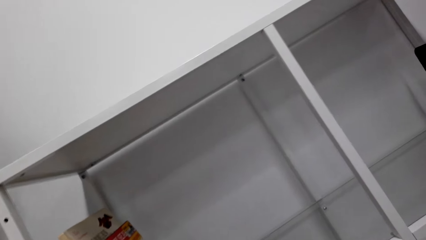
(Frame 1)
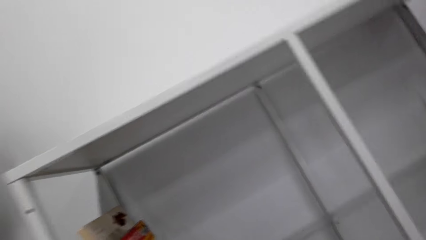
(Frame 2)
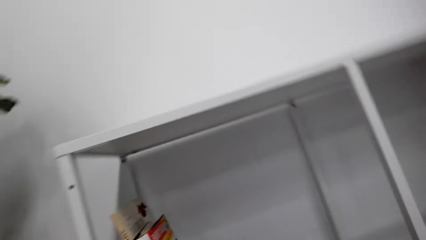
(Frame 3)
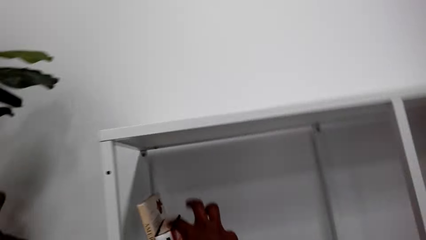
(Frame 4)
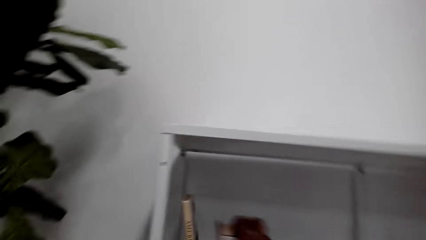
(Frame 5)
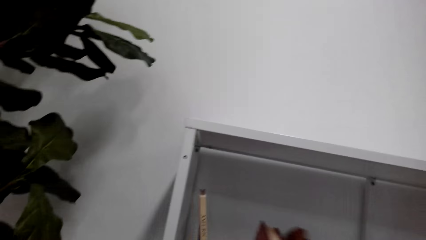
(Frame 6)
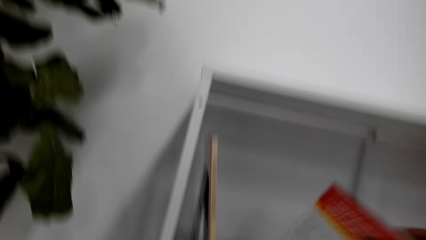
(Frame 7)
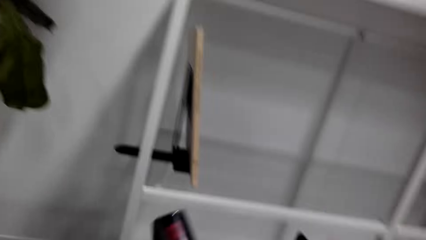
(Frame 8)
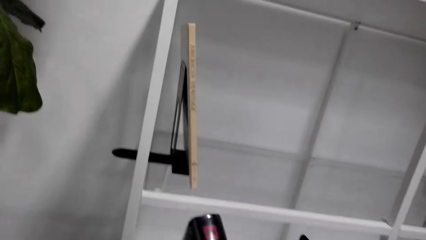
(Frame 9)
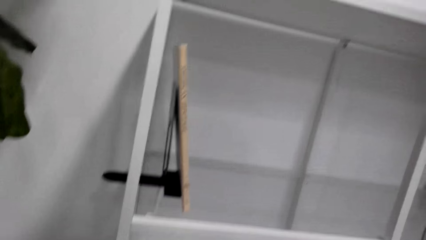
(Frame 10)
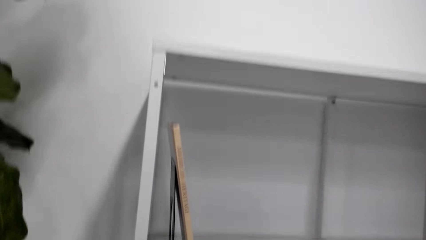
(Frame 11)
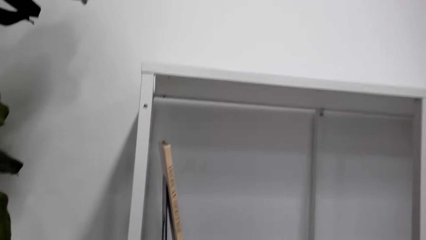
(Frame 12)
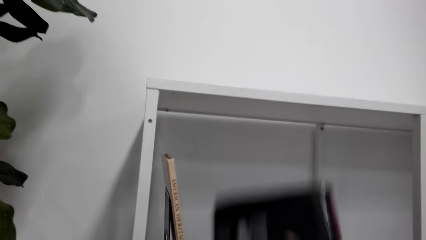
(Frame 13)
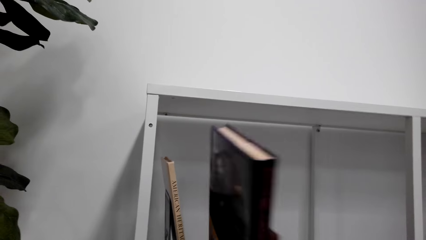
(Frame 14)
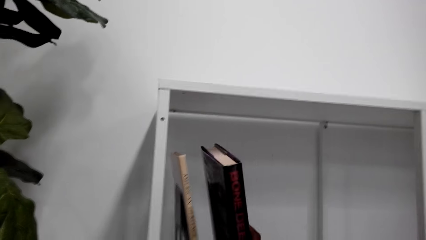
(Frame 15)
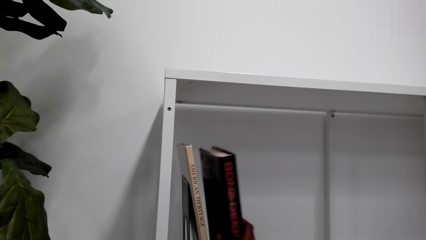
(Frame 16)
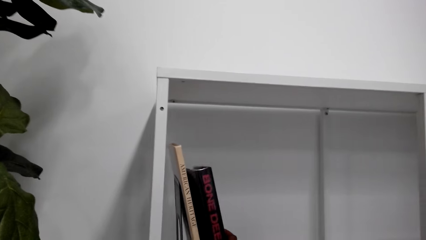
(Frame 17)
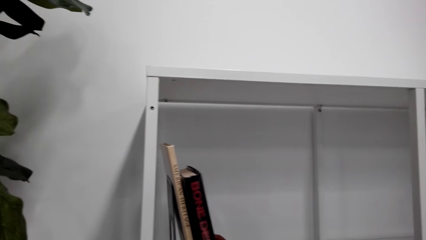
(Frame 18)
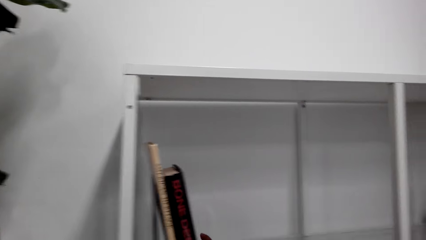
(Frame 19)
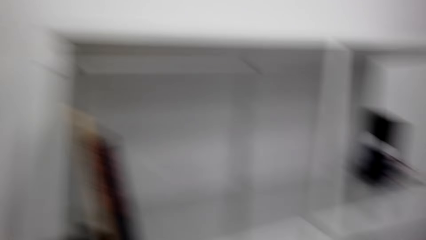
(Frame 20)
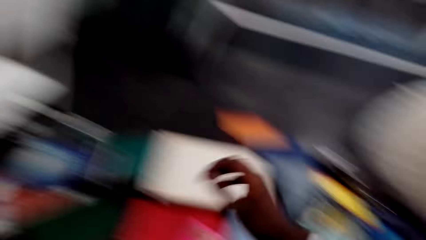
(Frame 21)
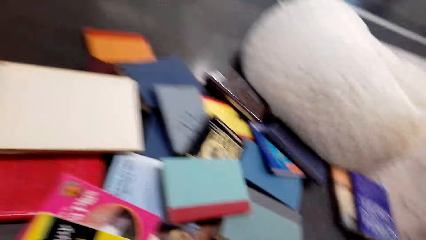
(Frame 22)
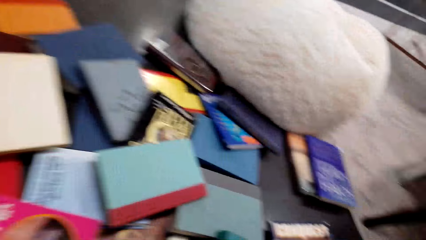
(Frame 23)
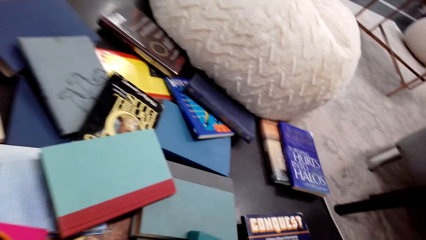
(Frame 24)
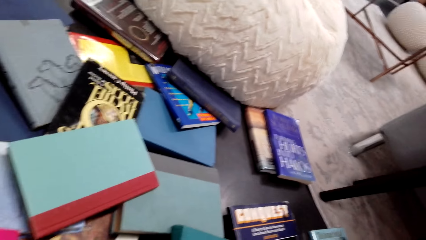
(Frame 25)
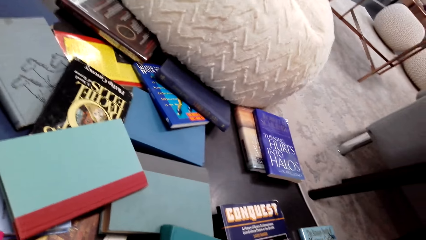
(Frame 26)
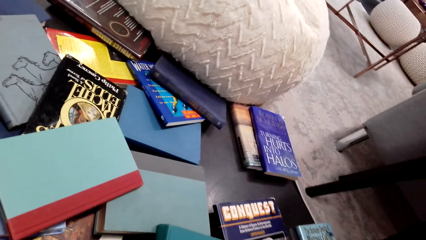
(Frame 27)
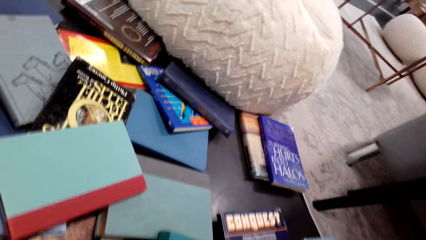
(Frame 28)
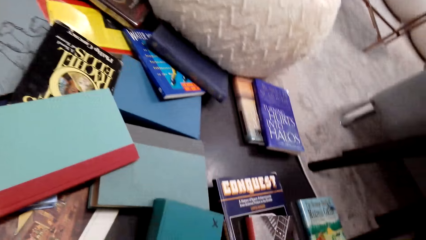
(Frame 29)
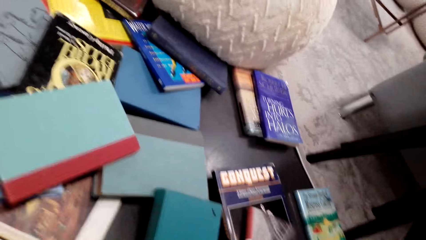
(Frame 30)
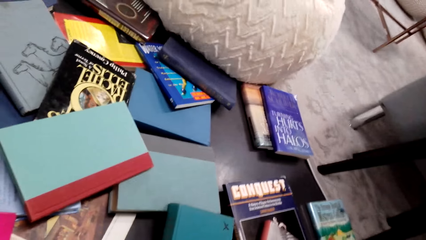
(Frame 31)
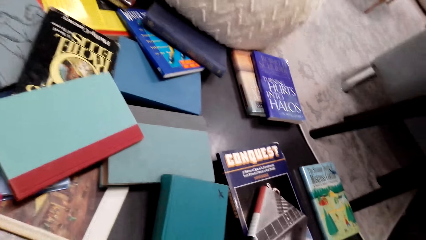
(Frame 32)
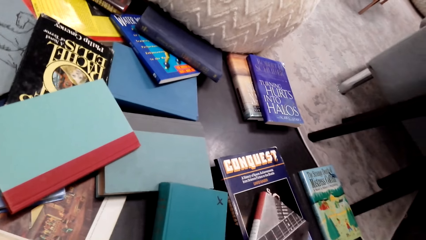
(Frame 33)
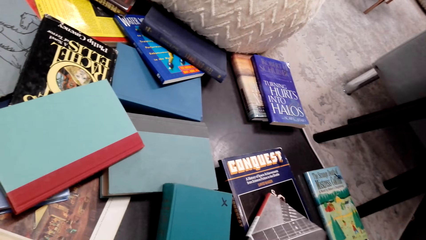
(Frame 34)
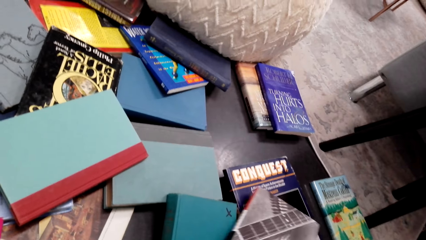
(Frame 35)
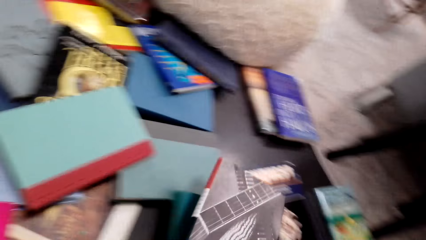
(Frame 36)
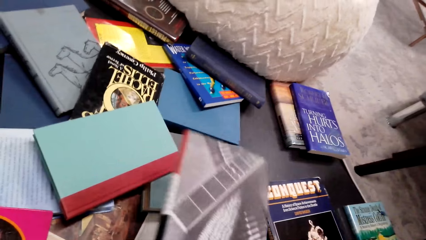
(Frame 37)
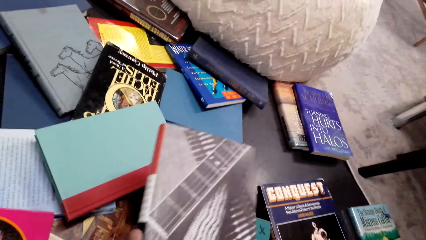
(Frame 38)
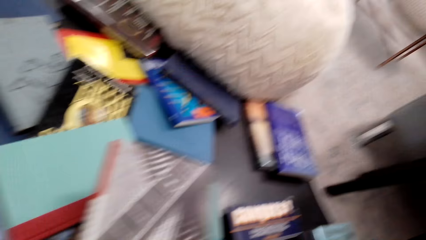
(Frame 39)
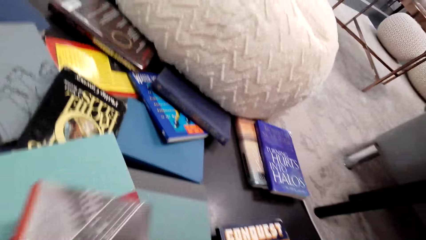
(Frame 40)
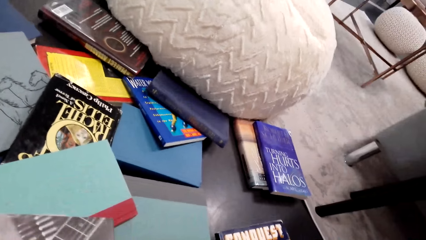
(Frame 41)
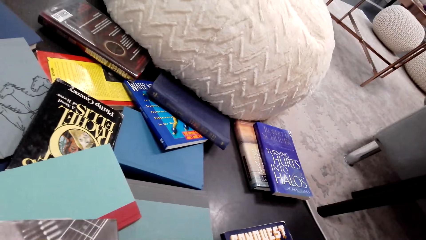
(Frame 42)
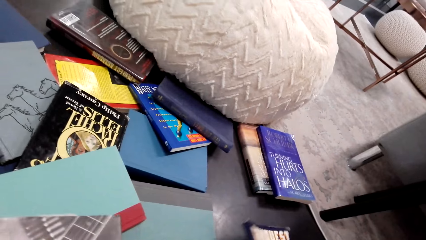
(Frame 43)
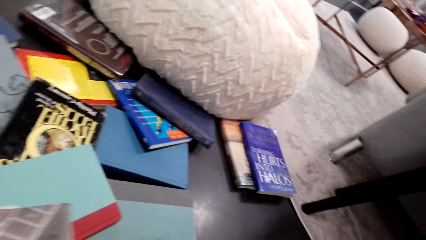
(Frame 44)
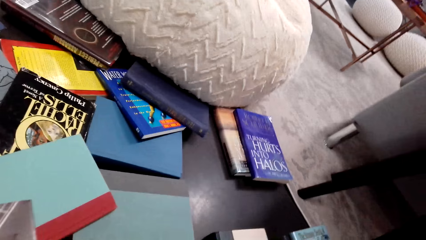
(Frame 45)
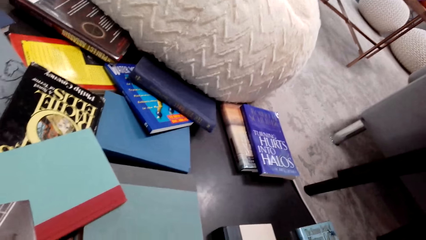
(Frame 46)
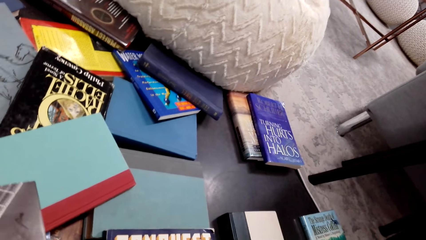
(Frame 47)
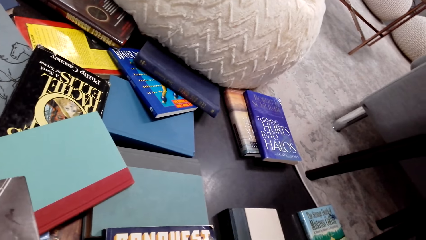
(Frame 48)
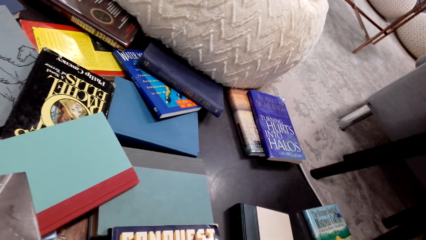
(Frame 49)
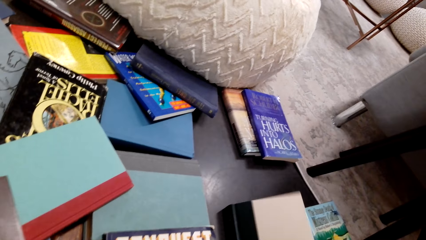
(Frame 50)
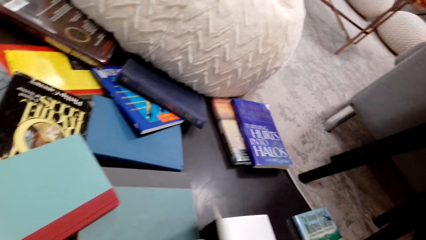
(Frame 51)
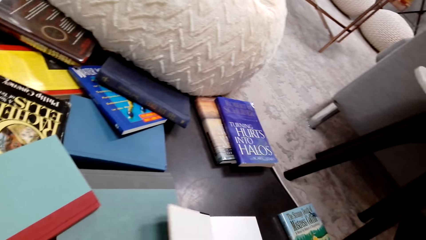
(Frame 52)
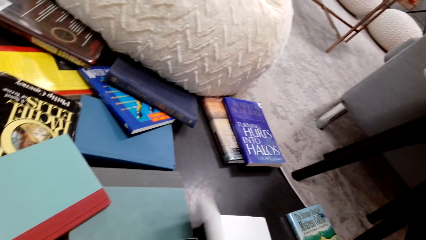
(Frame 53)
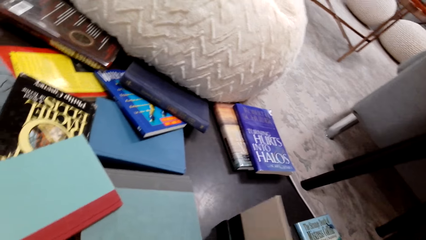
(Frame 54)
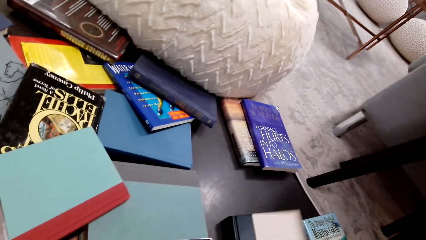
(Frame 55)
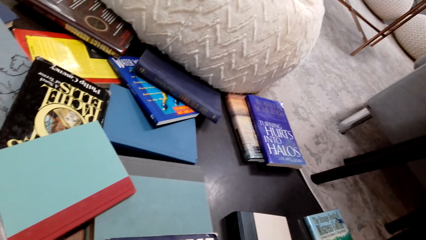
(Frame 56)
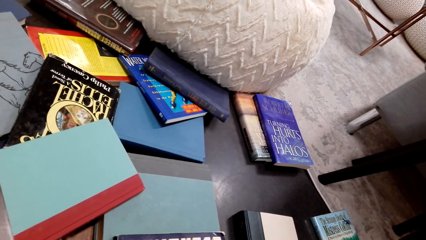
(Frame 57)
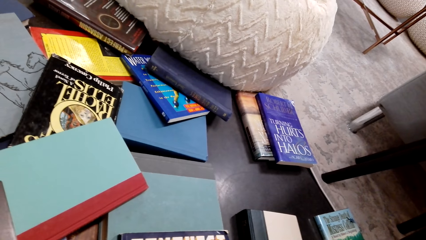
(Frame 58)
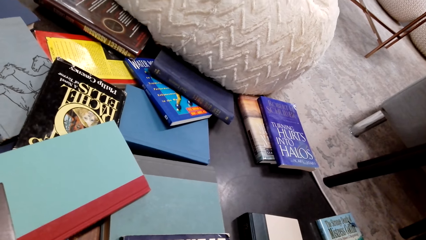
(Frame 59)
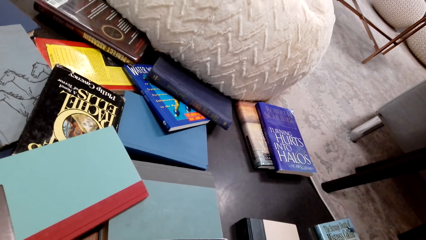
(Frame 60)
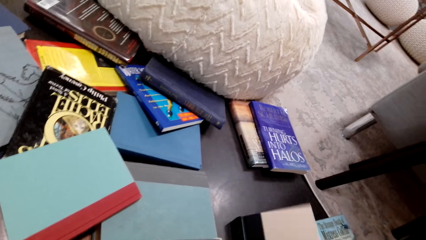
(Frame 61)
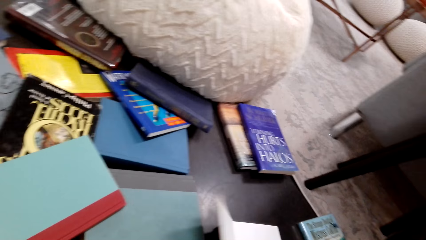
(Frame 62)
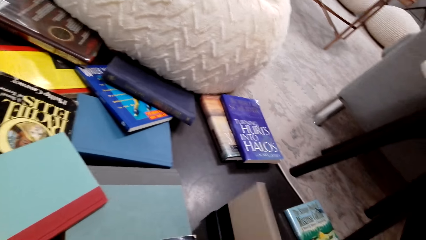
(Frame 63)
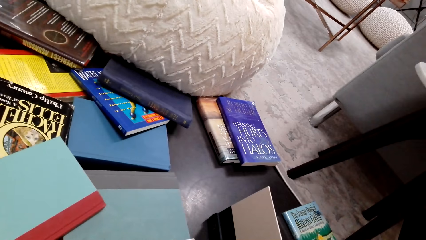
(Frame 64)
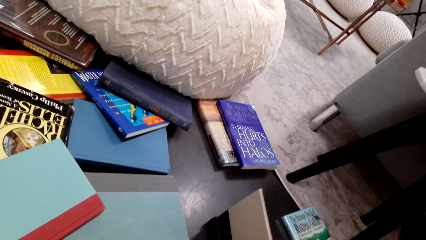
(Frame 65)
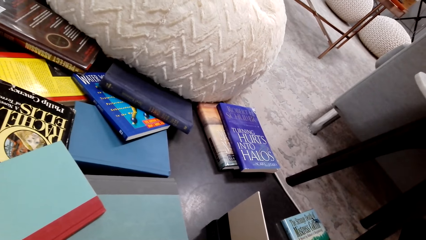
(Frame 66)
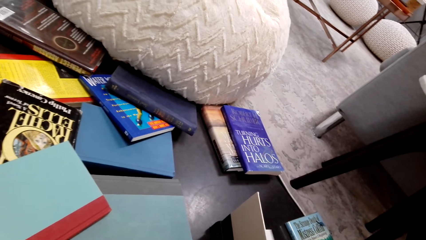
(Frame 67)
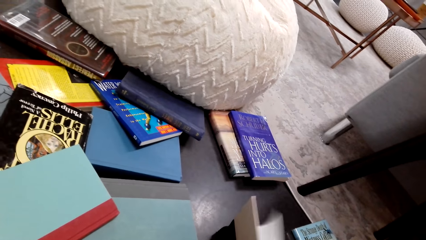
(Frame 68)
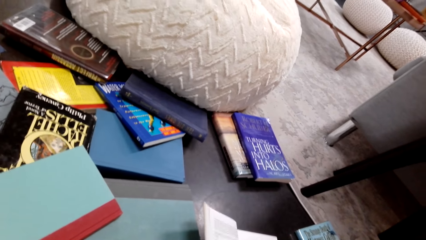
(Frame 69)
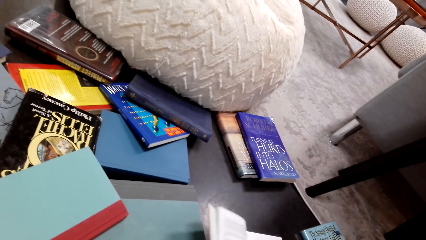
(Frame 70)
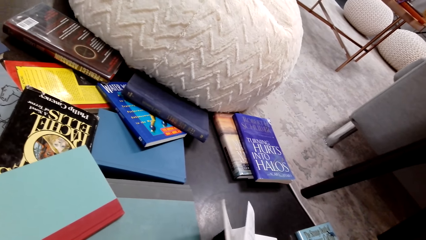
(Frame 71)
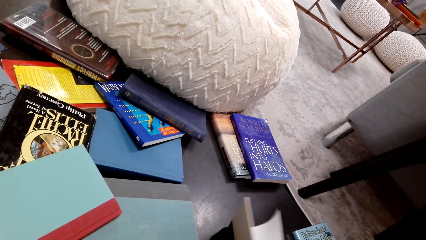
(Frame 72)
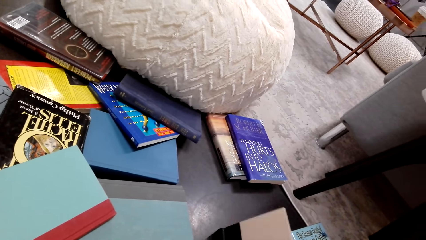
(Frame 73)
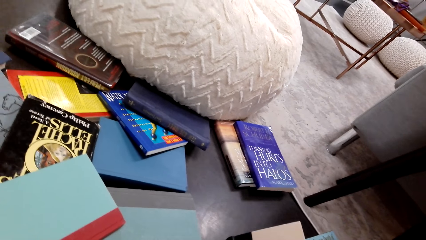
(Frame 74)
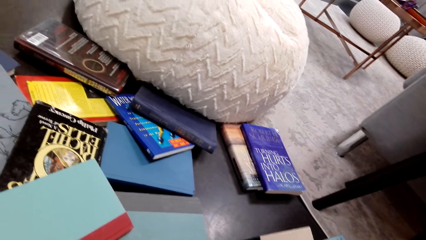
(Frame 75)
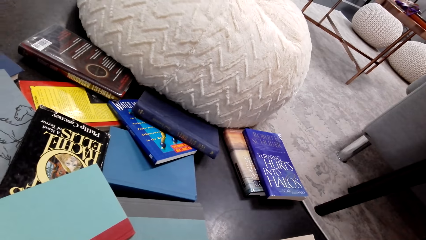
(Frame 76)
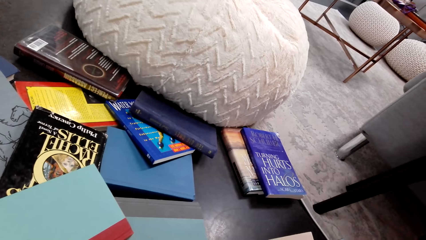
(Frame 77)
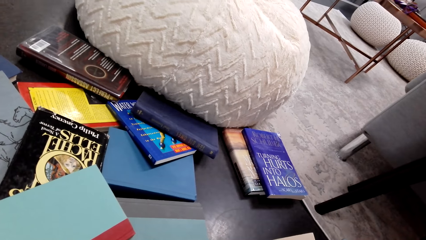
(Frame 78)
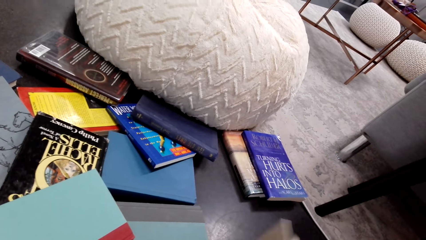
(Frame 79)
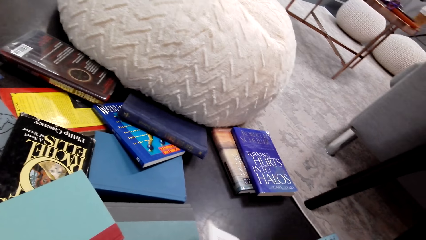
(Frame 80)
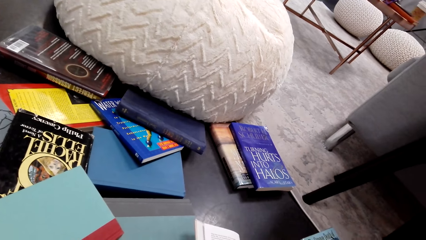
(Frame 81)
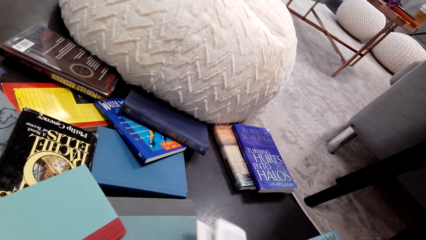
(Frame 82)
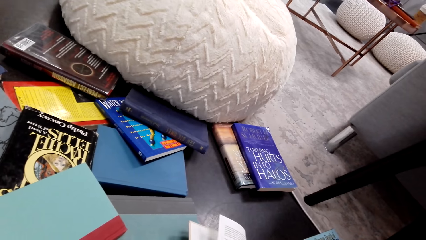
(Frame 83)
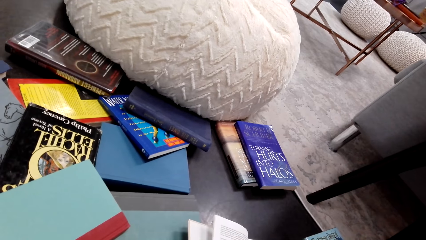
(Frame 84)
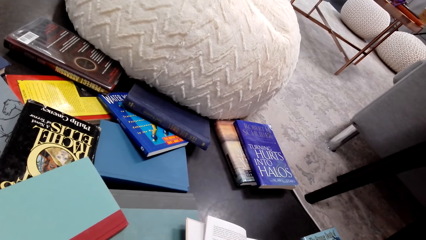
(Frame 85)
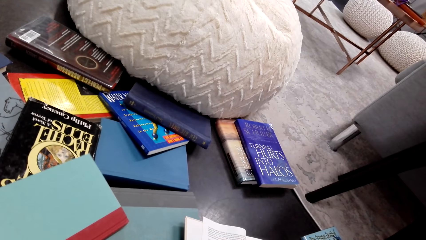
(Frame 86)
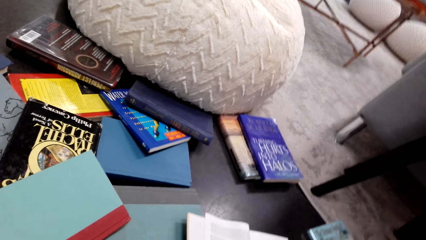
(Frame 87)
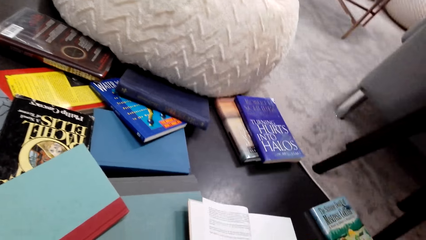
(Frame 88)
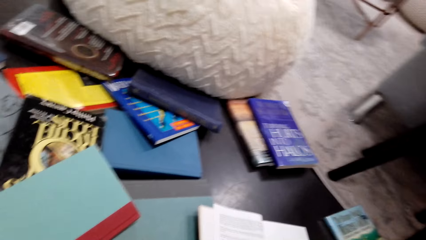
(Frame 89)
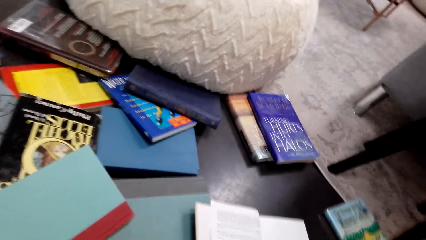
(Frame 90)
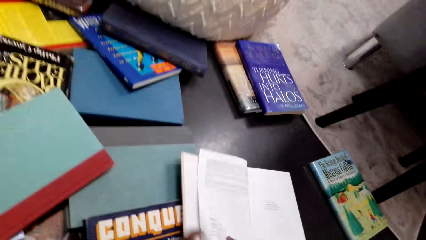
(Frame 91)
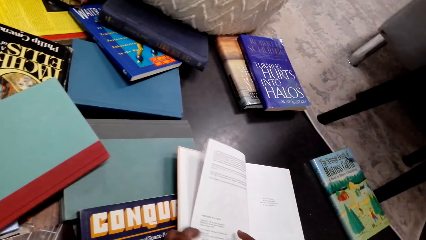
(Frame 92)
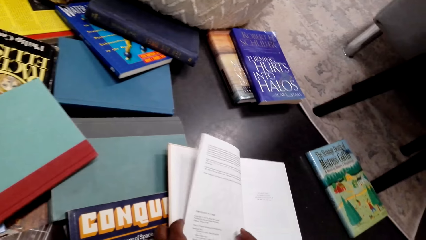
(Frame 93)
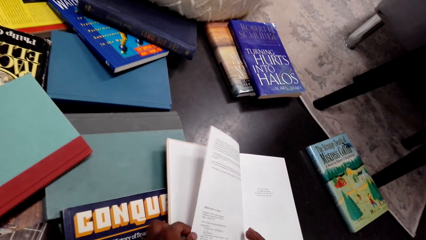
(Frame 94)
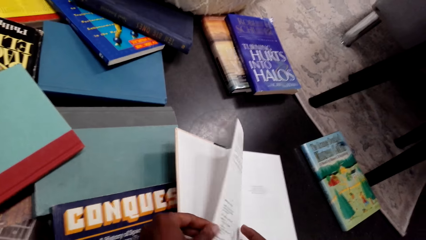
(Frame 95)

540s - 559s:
The camera wearer removes a book from the shelf. He places the book on the shelf. He picks a book from the floor. He stares at the book. He picks another book from the shelf. He places the book on the floor. He peruses the book. He opens the book on the table with his right hand.
